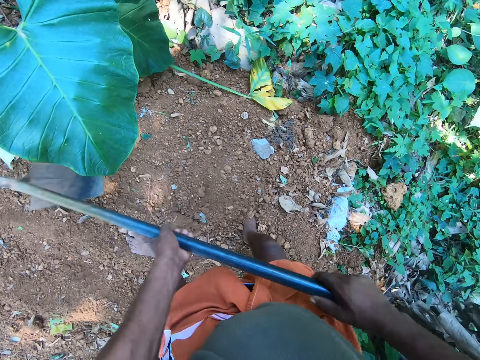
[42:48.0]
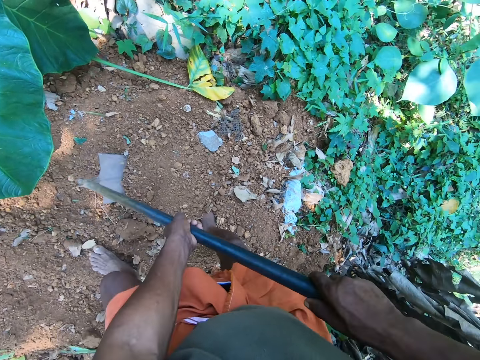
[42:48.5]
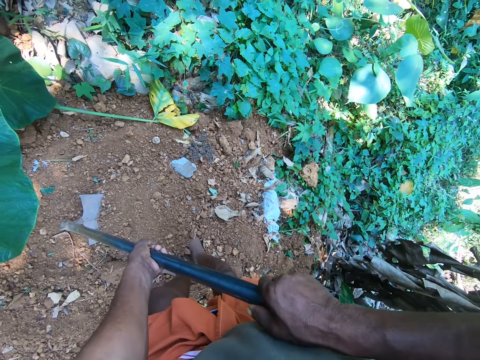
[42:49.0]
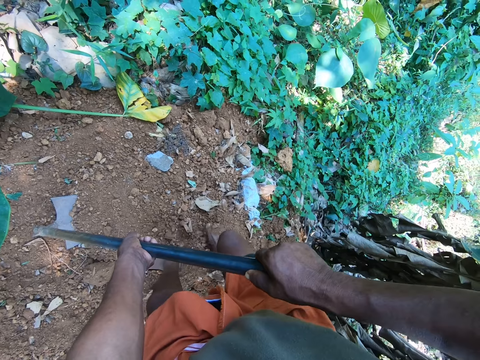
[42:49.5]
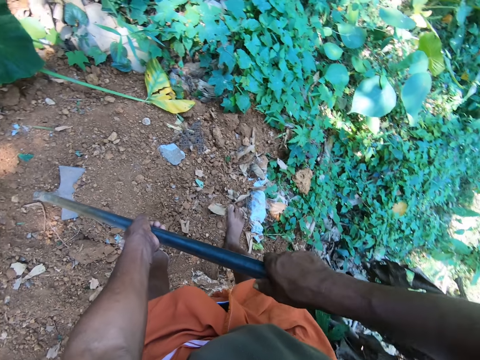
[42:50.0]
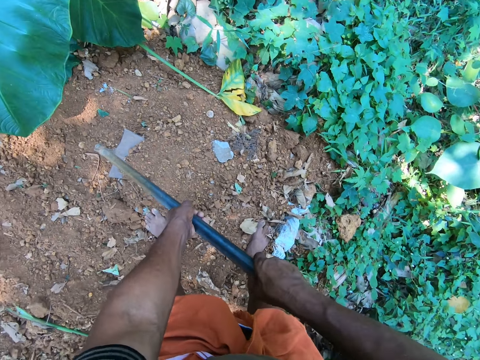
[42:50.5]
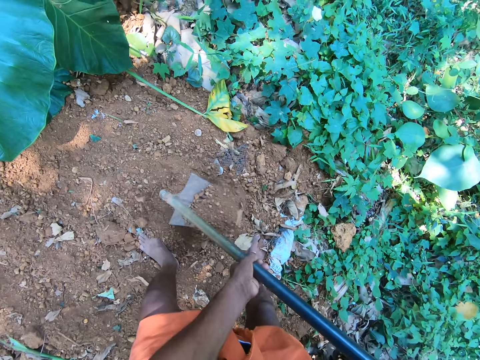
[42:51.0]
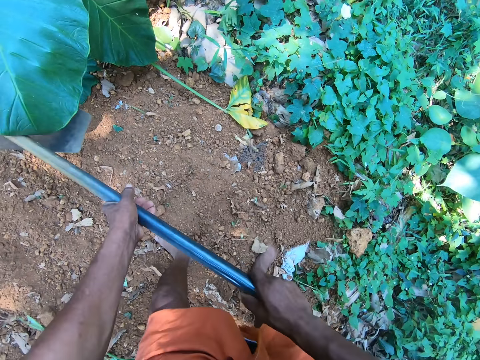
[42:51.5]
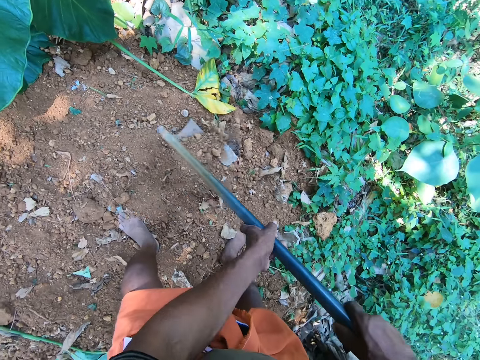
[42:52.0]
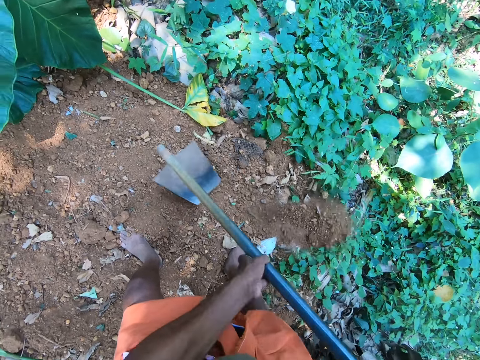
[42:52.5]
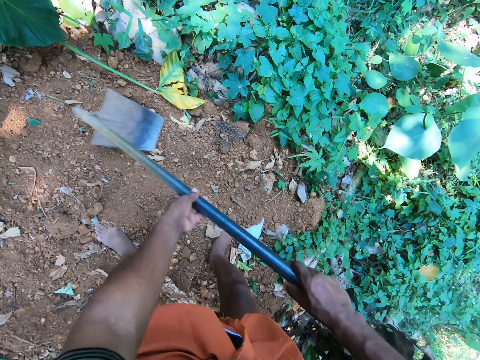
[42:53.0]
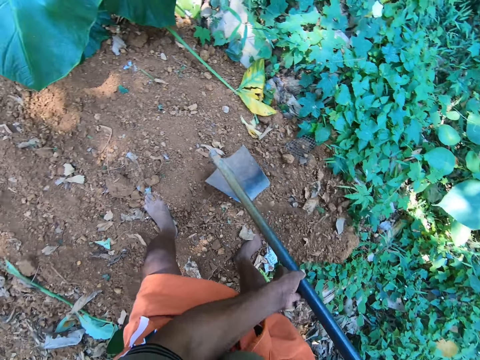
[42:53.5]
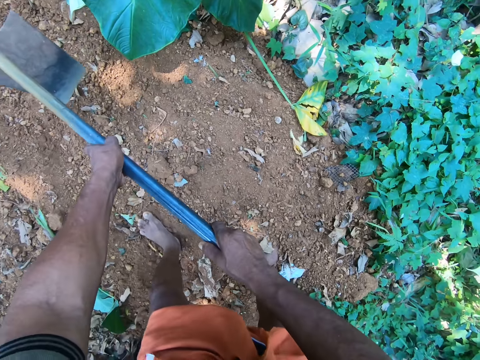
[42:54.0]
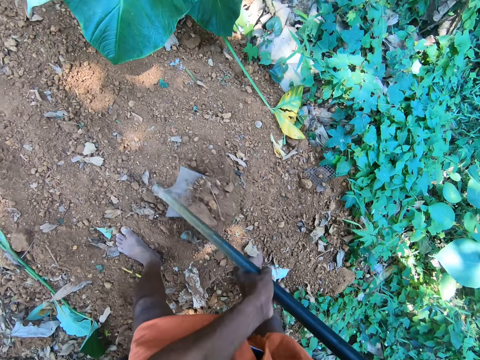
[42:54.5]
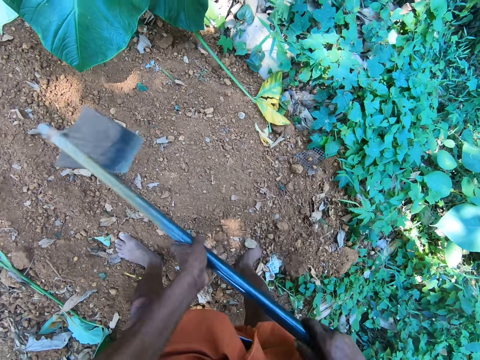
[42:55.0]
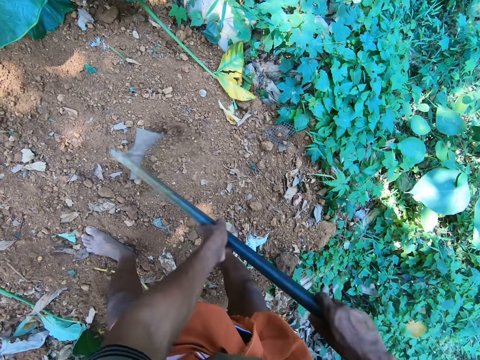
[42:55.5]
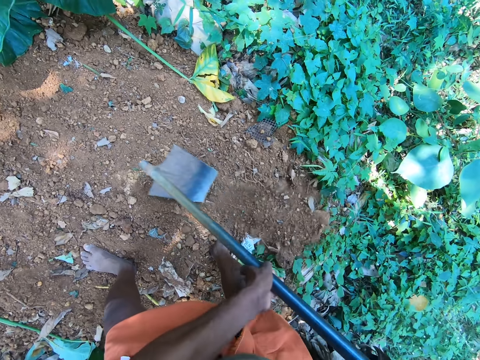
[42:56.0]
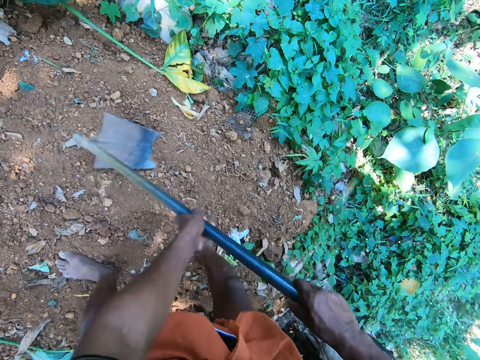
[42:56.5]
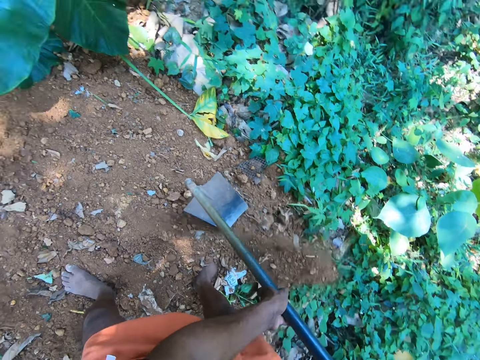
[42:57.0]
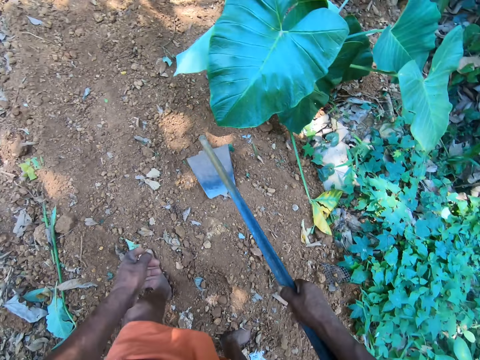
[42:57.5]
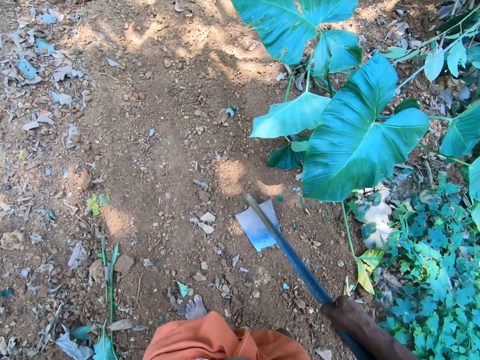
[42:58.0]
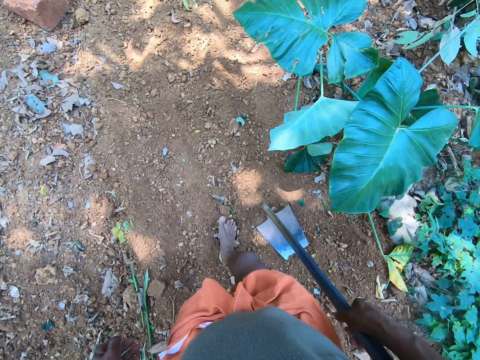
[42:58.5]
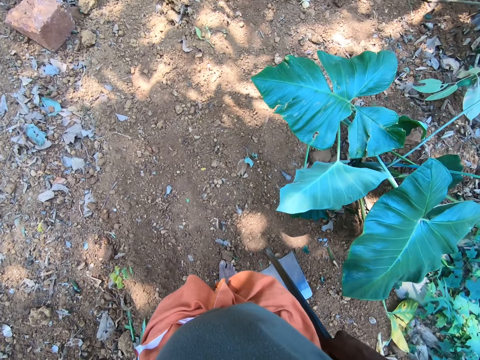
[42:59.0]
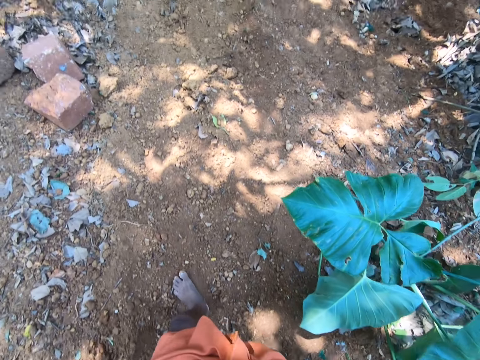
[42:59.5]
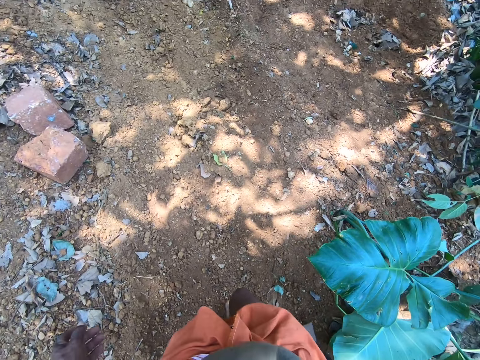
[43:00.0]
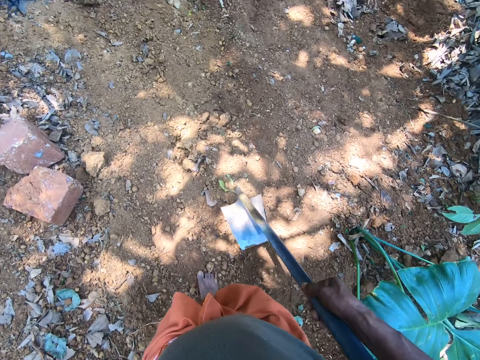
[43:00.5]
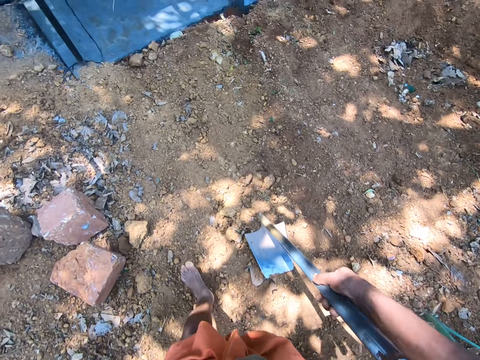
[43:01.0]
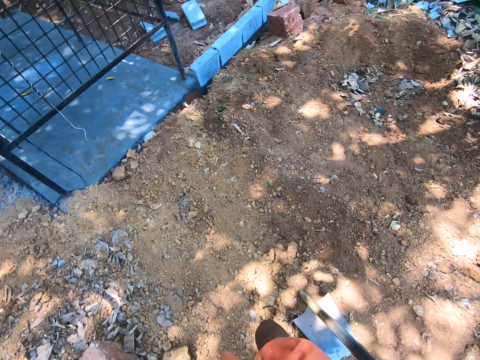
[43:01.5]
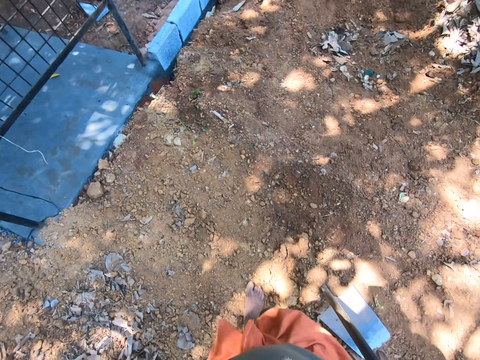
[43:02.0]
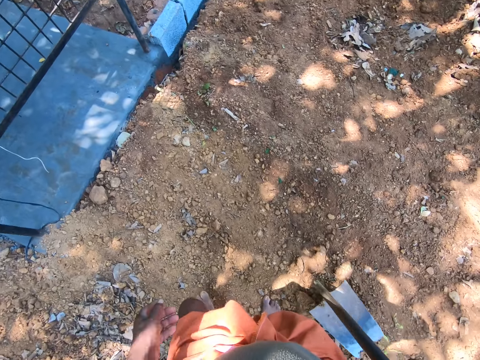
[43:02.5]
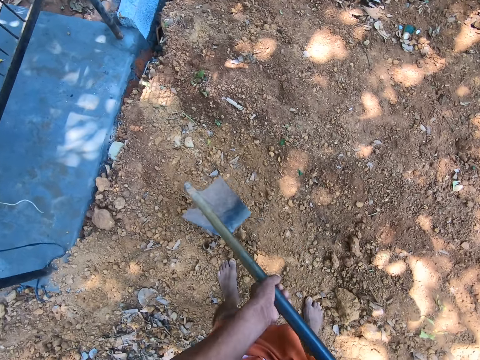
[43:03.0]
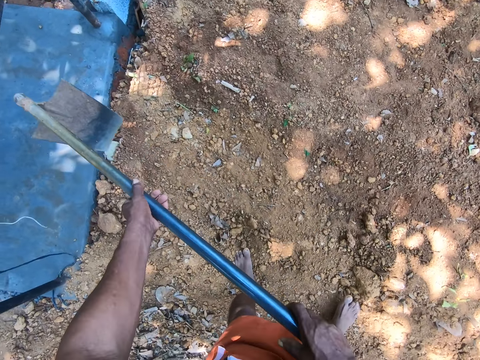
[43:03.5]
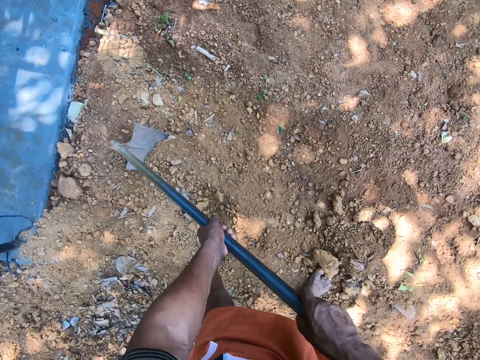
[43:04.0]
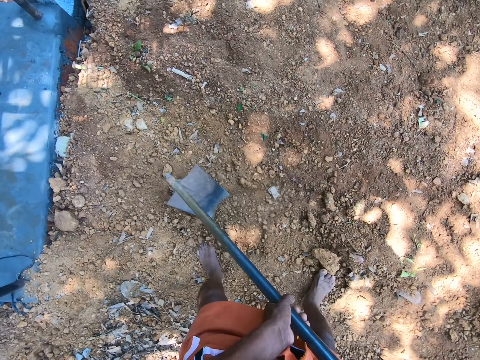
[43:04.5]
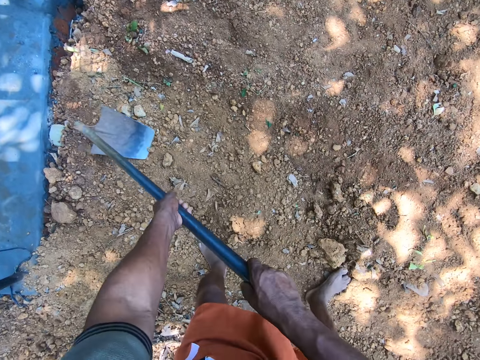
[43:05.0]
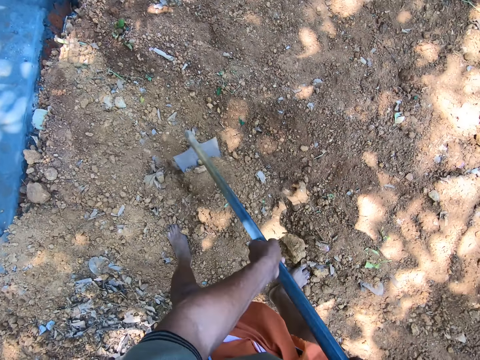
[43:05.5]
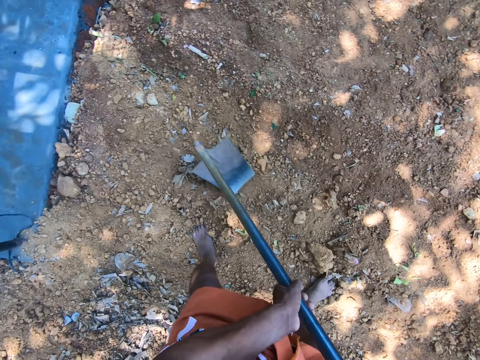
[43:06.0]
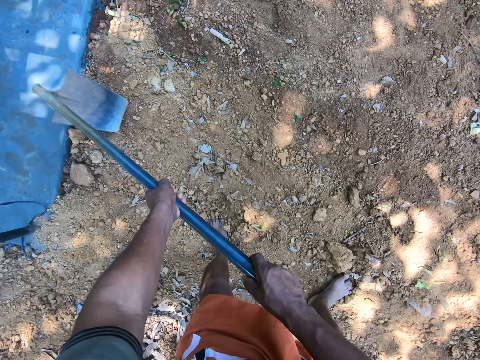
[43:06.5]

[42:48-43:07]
The camera wearer looks around. He digs the ground. He removes his left hand from the grip of the hoe in his right hand. He looks around. He walks around. He places his left hand on the grip of the hoe in his right hand. He digs the ground. He gathers soil with the hoe in his hands.

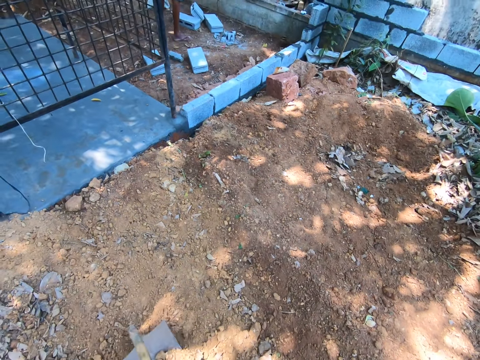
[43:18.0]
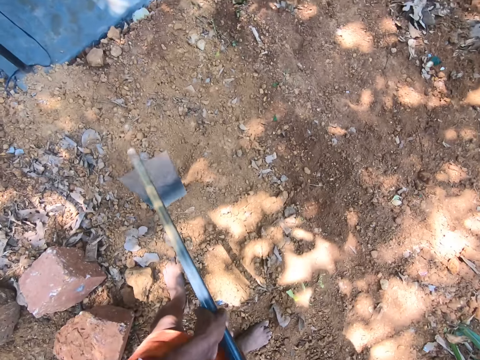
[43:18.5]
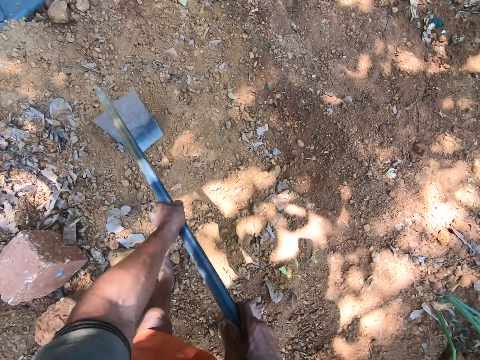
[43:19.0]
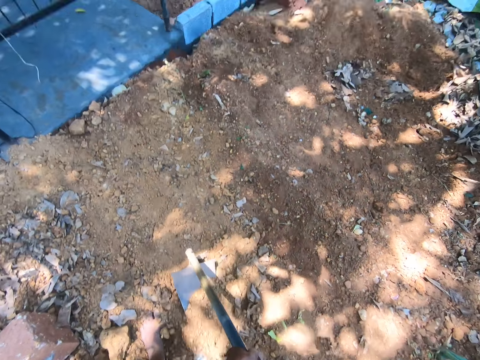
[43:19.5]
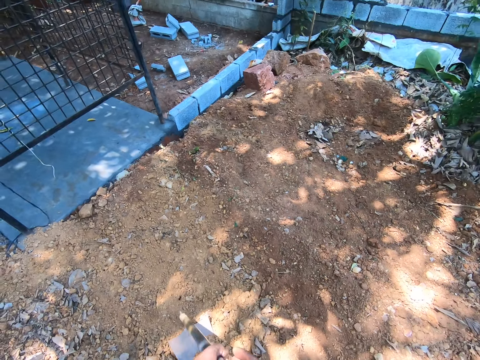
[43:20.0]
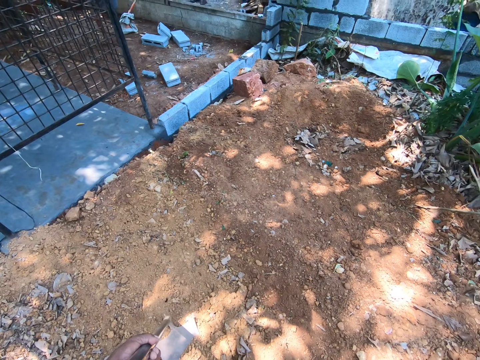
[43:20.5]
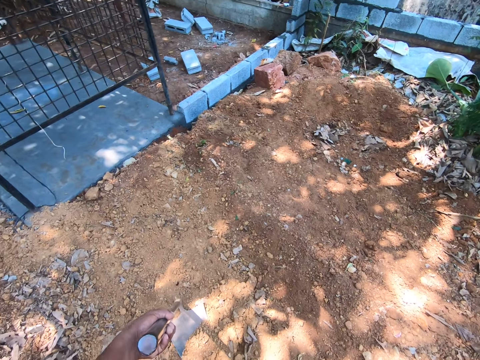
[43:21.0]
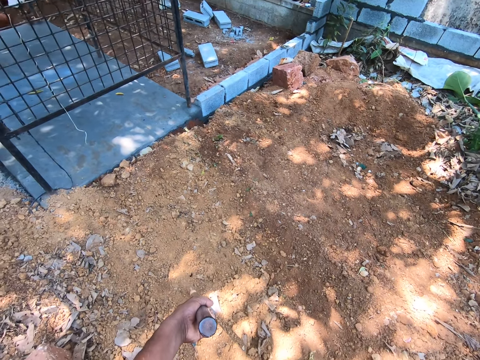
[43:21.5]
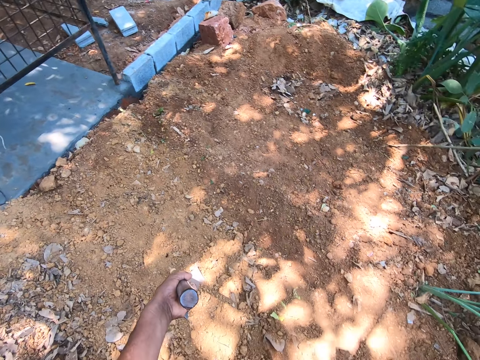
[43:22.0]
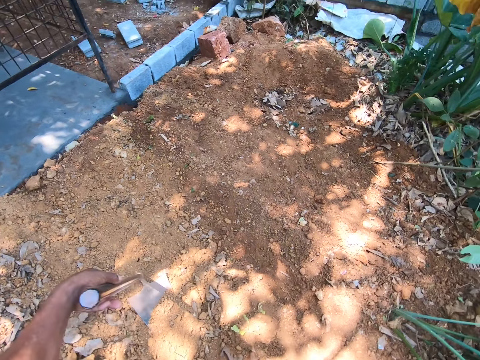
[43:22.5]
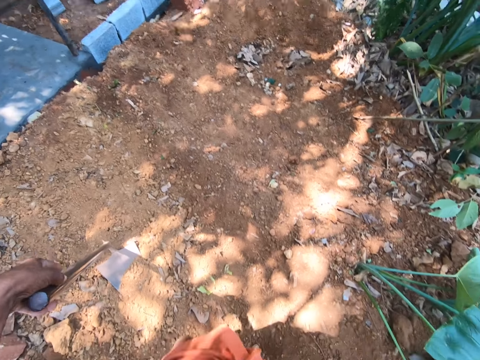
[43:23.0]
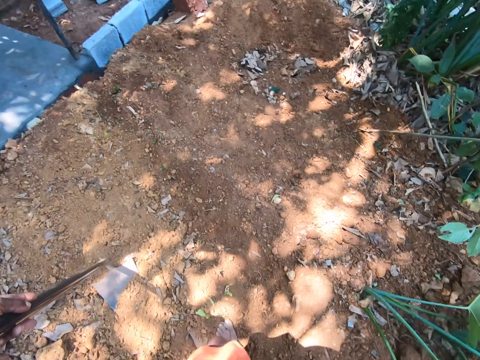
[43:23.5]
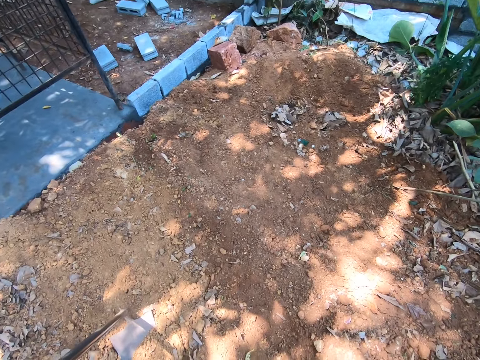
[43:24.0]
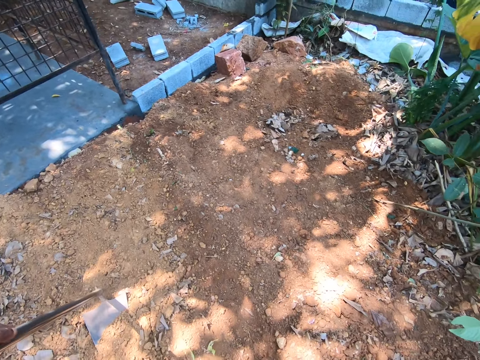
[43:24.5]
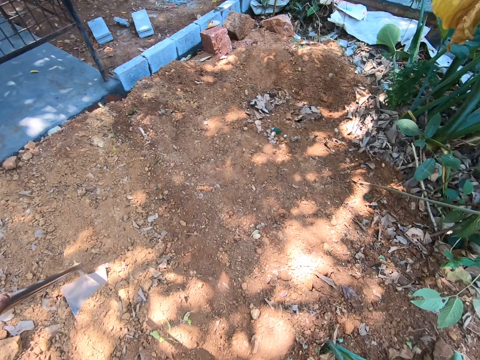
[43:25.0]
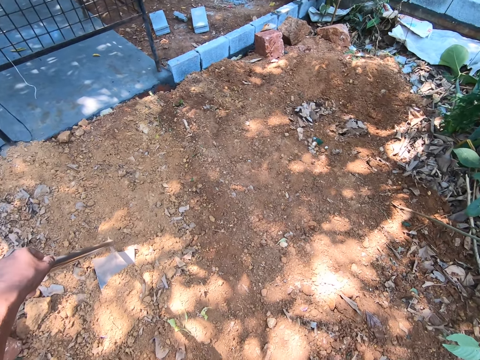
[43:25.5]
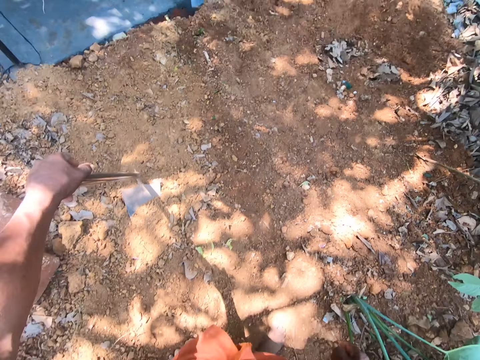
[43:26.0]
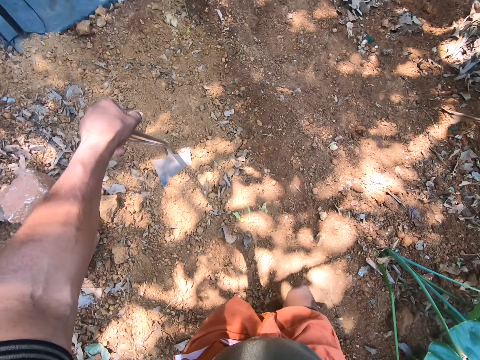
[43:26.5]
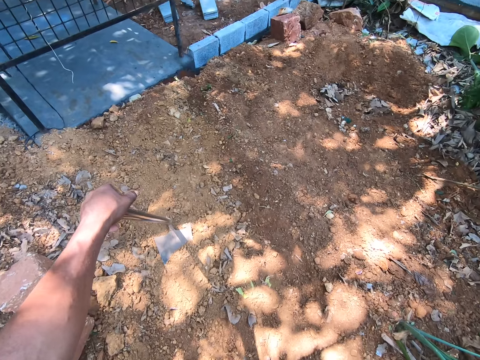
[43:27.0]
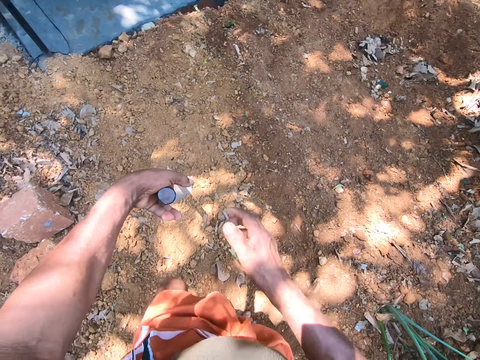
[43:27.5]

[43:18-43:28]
The camera wearer looks around.
